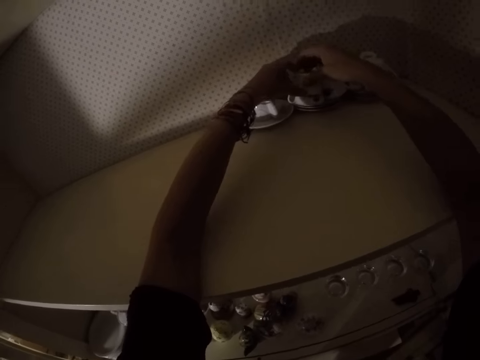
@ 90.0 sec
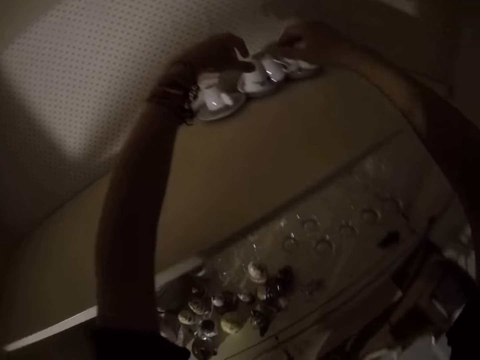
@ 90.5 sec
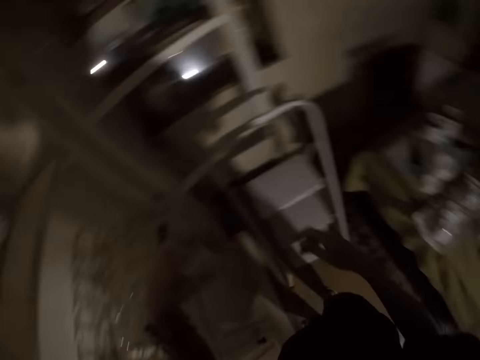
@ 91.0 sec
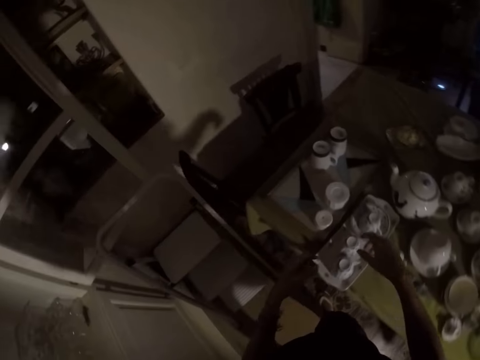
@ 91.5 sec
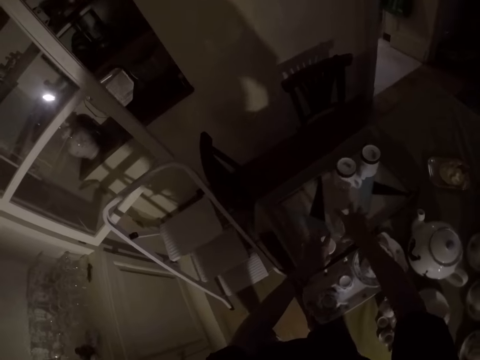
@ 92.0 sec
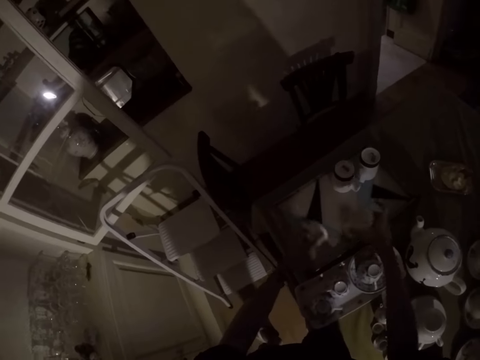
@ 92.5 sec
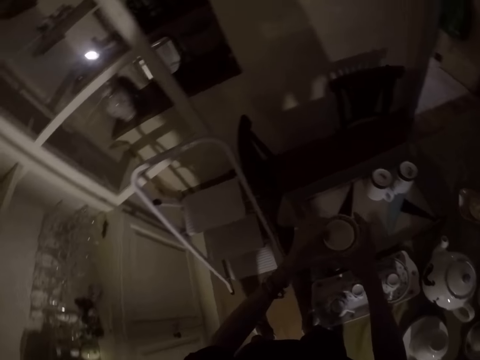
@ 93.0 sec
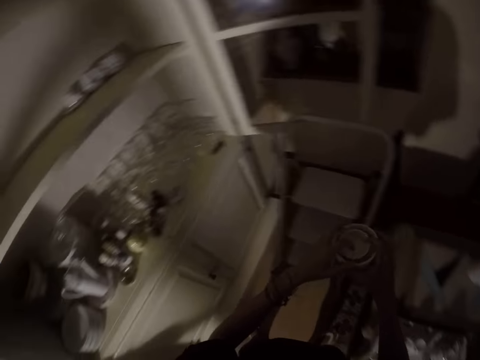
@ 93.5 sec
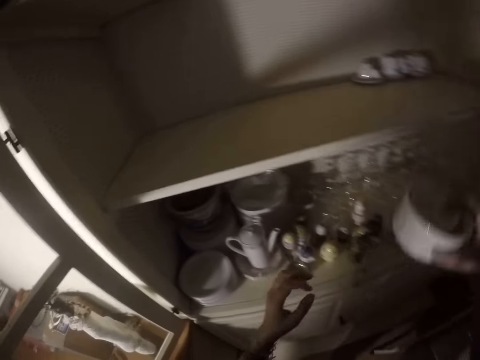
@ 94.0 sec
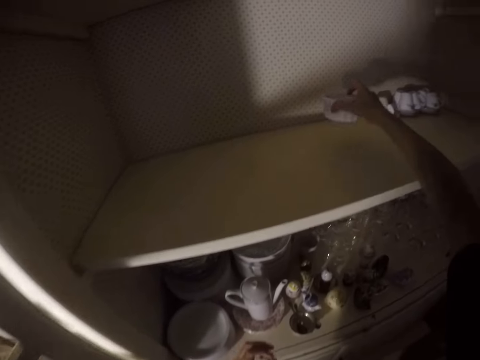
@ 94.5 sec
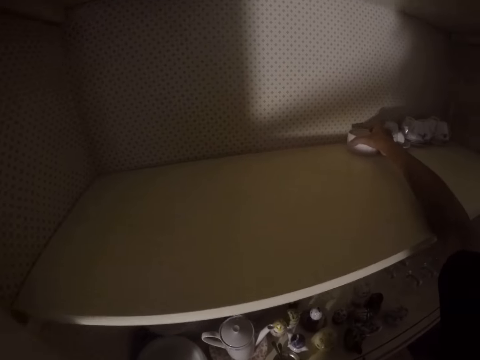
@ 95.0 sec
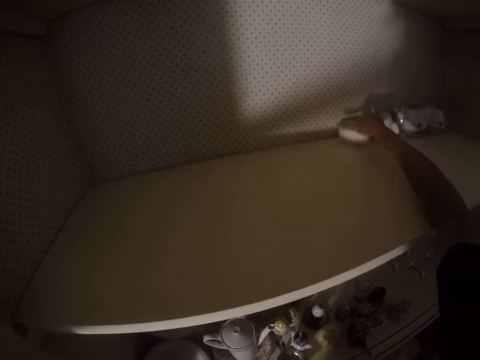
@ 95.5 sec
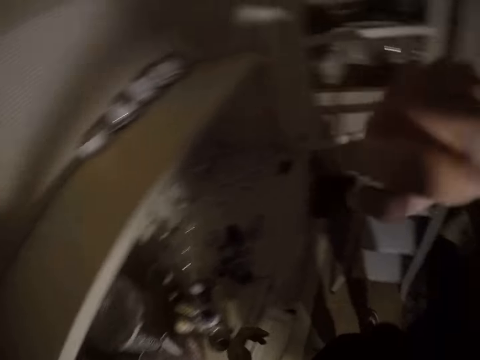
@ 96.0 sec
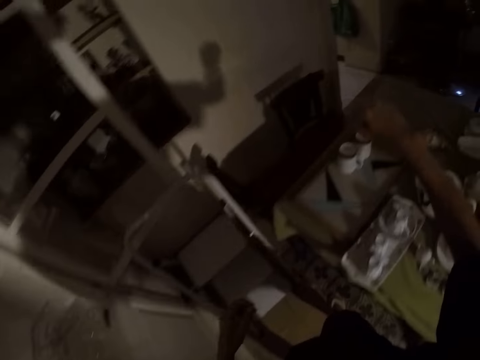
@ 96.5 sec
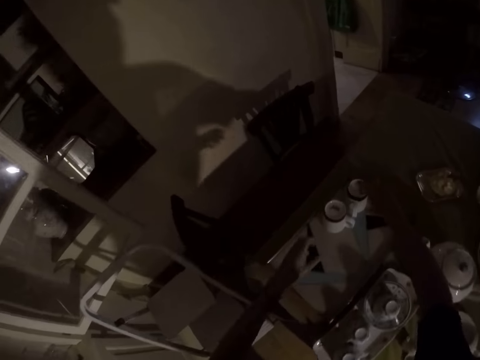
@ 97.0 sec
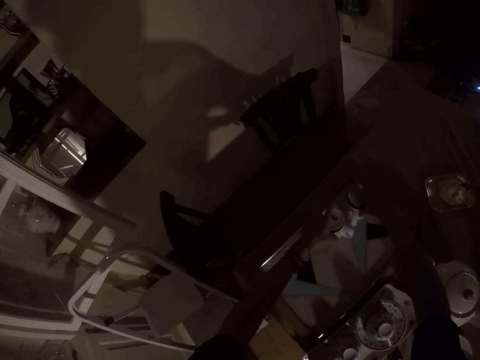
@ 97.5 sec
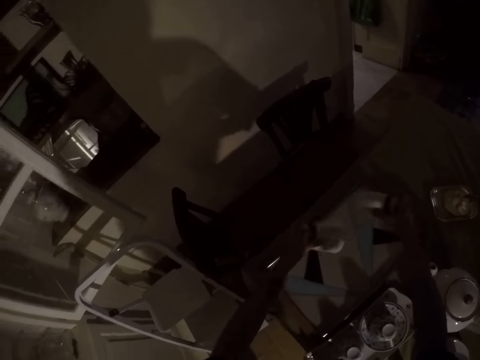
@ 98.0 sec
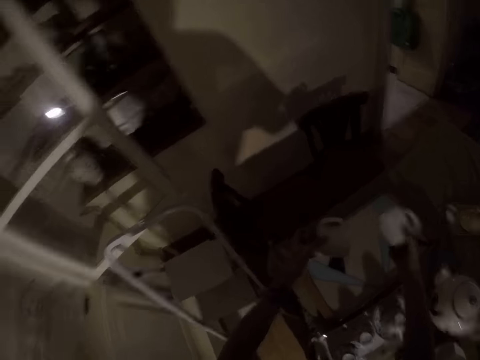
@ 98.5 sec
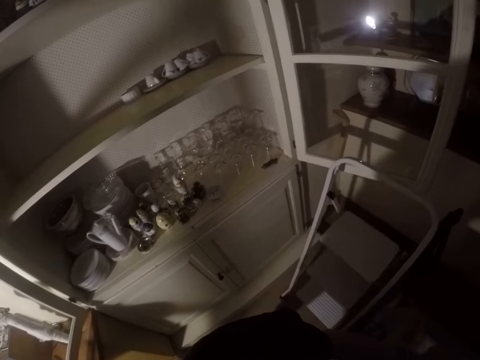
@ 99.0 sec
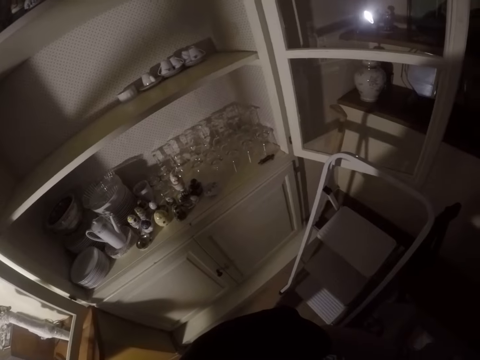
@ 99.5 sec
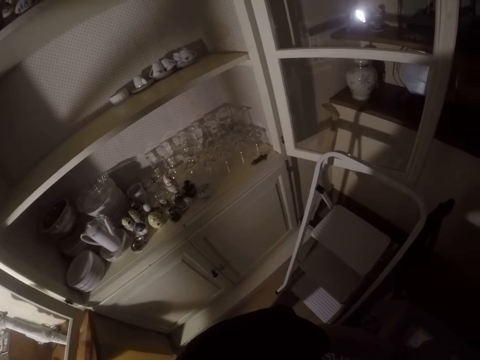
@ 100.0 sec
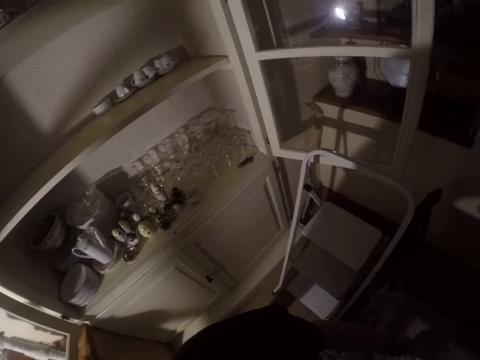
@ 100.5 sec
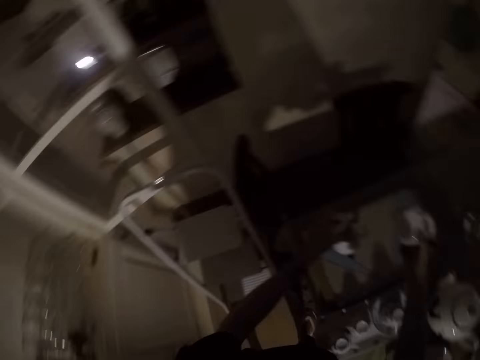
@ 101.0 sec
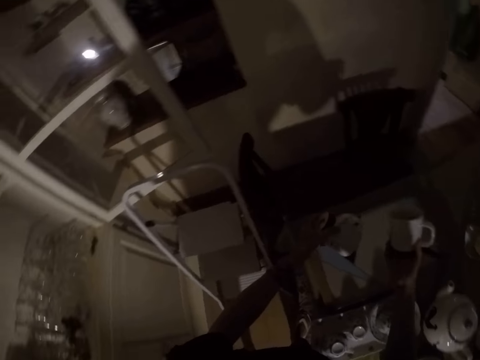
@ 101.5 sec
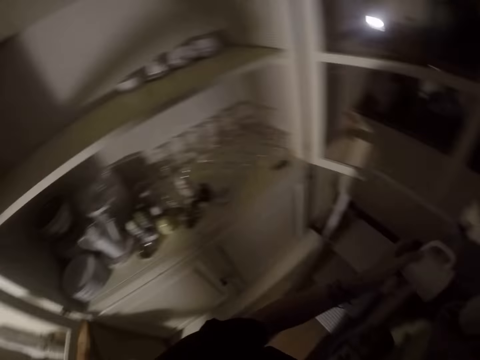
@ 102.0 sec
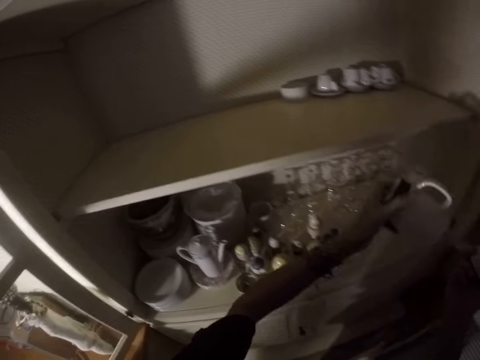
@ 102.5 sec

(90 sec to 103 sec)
The camera wearer picks the dish. They place the dish on the shelf. They pick the cups. They look around.

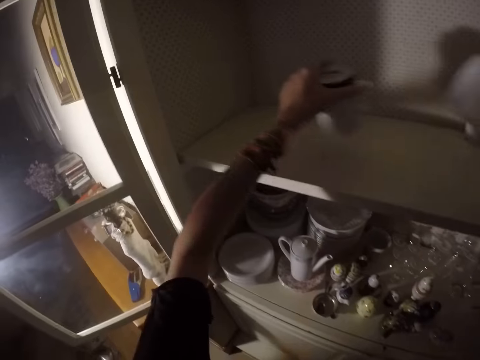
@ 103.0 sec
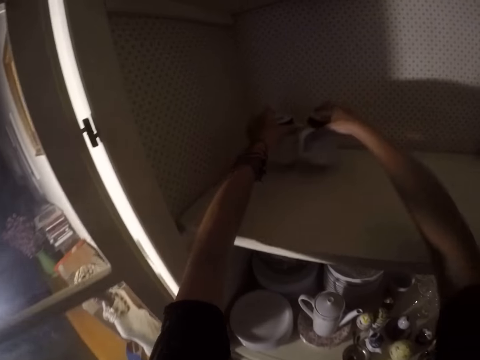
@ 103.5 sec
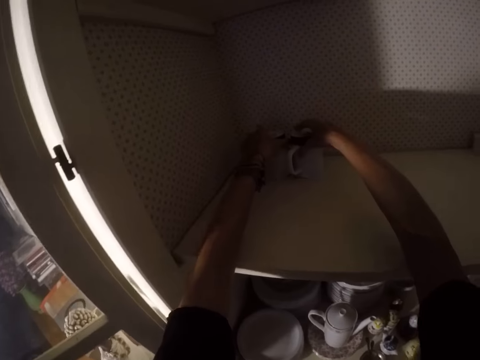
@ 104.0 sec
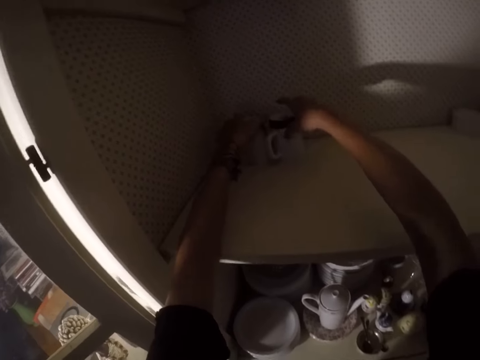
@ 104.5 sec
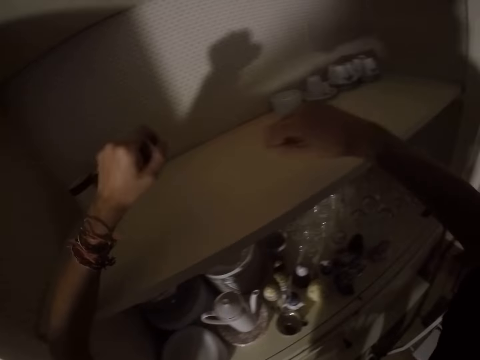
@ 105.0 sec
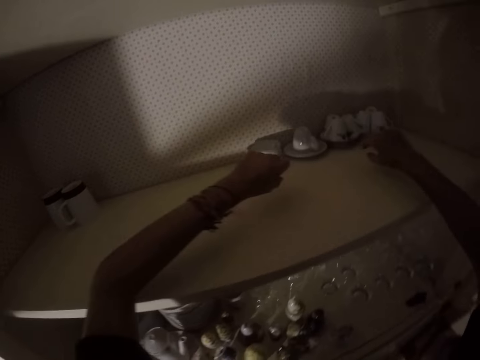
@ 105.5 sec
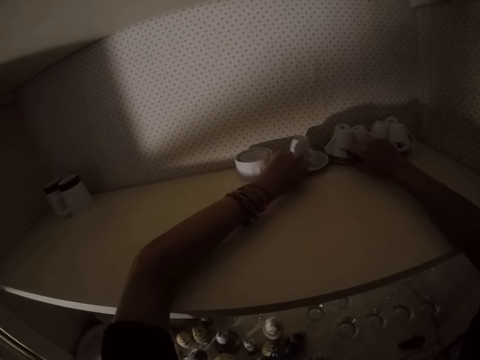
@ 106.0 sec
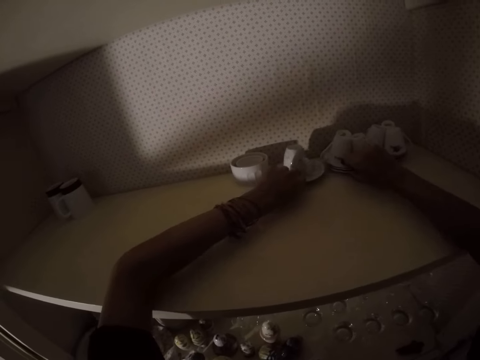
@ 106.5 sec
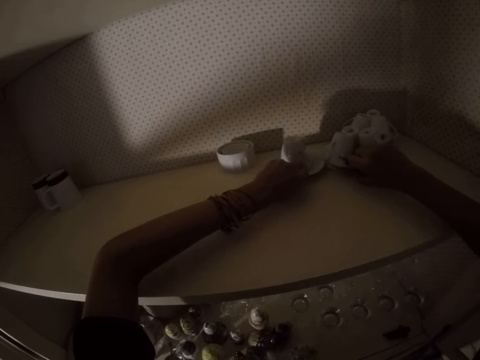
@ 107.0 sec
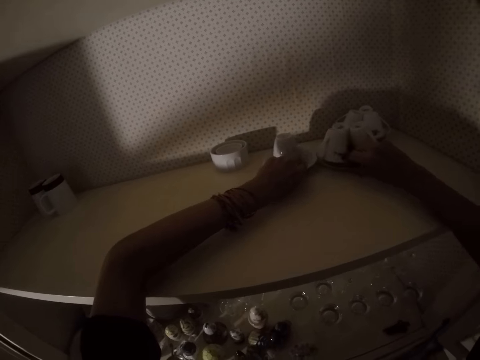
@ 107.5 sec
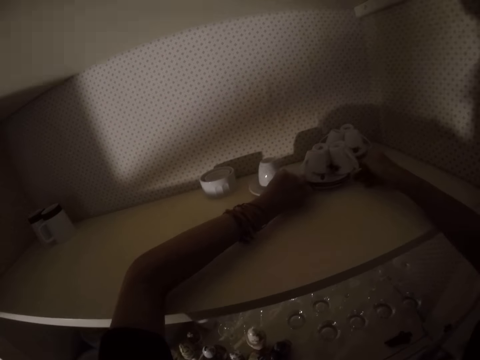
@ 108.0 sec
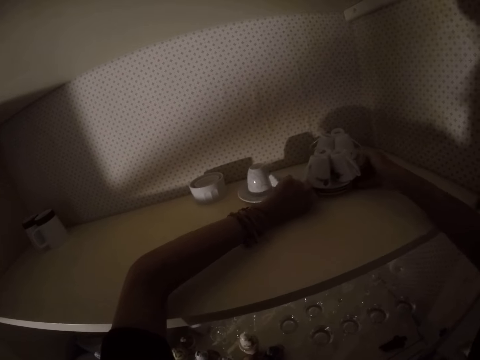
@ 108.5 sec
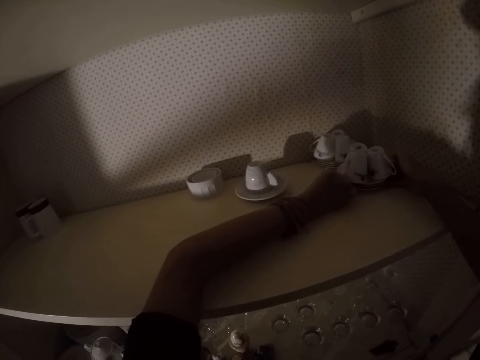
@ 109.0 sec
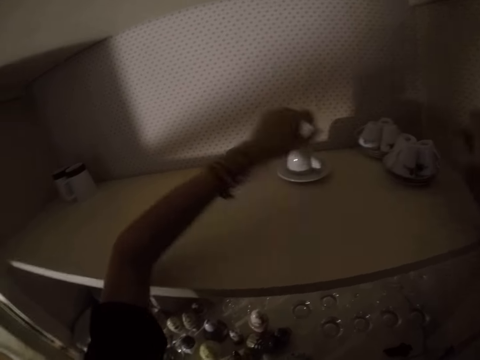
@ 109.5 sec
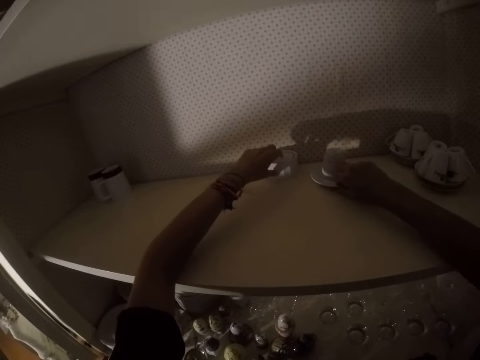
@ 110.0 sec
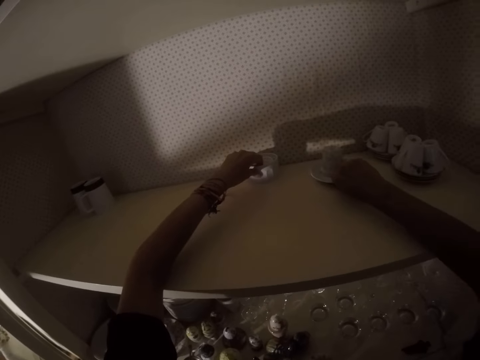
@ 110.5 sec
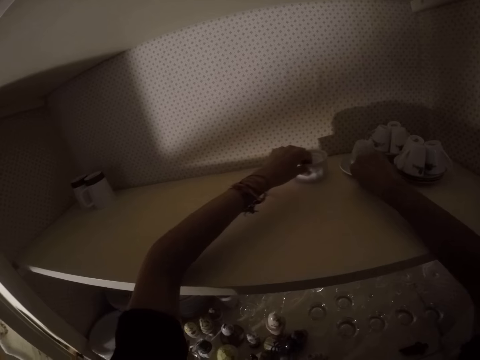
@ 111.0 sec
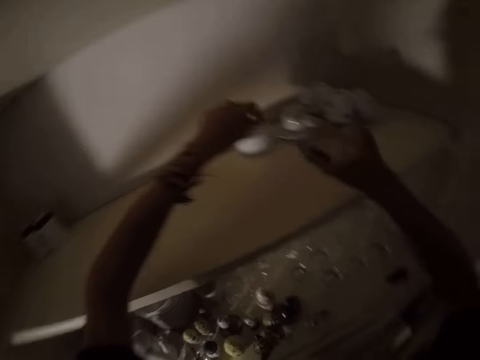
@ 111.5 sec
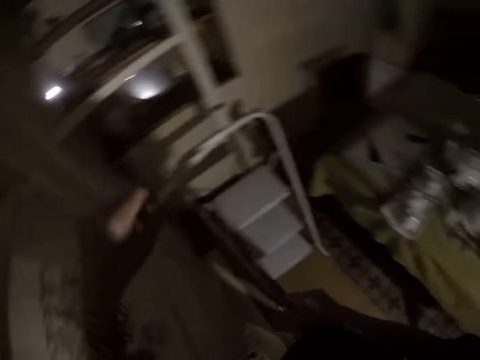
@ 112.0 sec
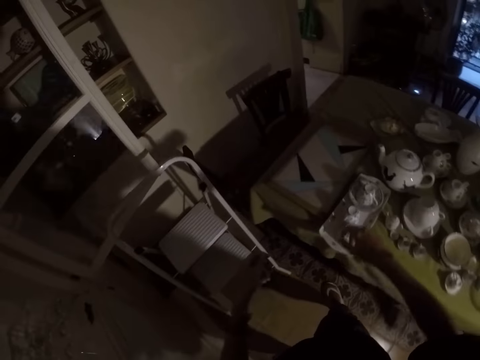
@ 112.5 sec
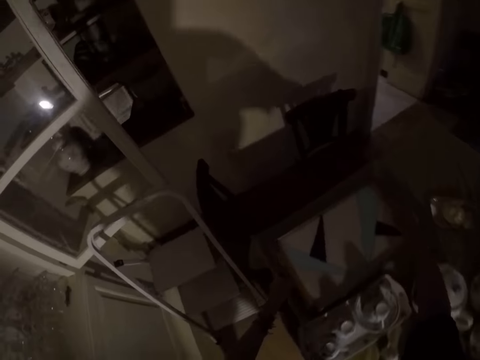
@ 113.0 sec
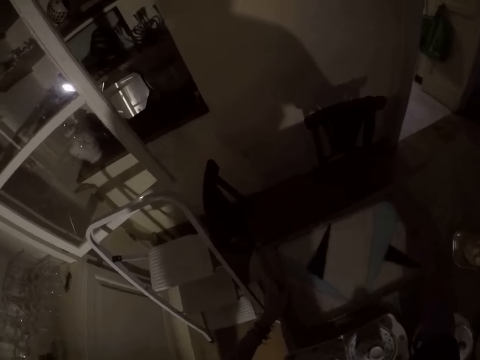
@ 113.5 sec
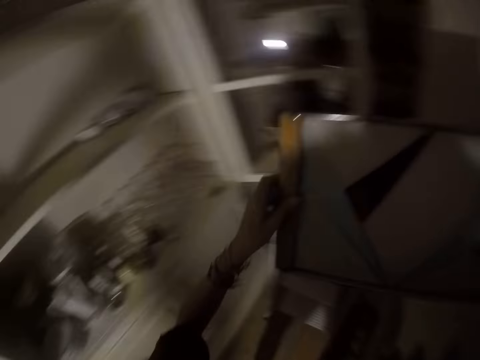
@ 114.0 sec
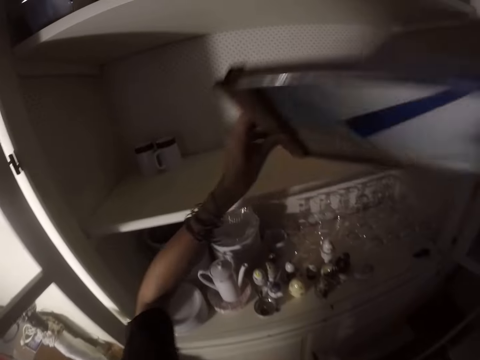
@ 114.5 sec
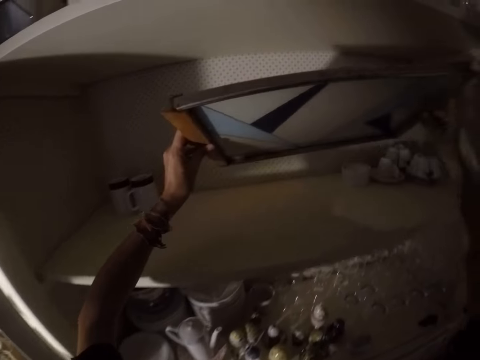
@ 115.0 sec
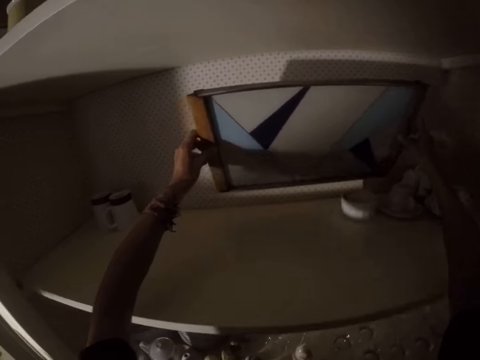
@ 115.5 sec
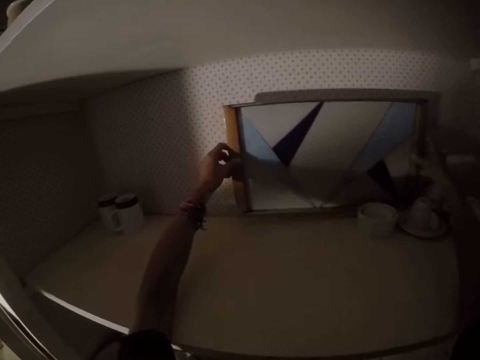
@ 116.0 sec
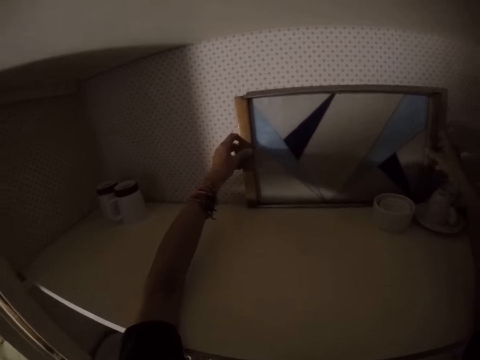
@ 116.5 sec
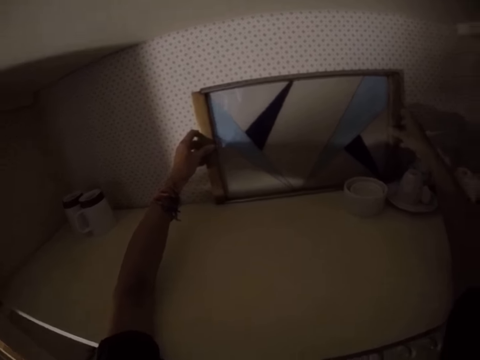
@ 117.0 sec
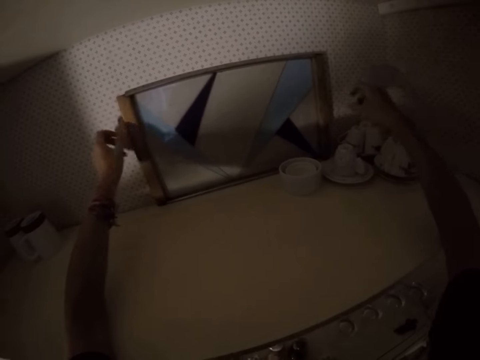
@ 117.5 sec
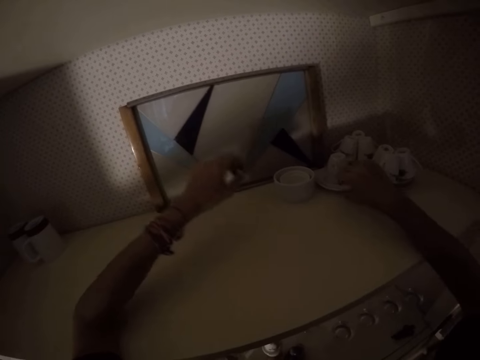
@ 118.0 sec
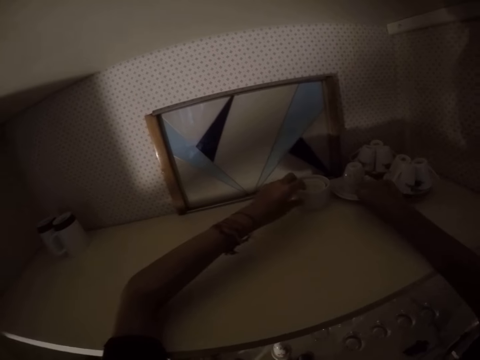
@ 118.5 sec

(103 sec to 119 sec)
The camera wearer places cups on the shelf. They arrange the saucer plate and cup on the shelf. They arrange the other saucer plate and cup on the shelf. They walk around. They pick the tray. They place the tray on the shelf.
